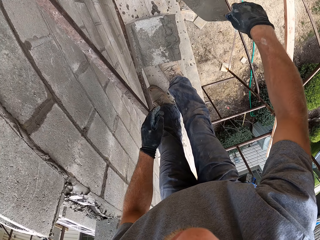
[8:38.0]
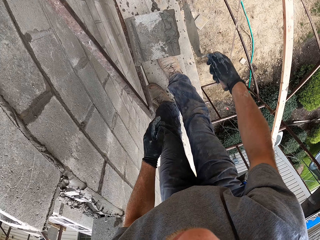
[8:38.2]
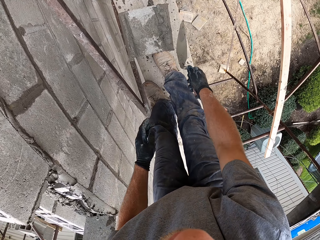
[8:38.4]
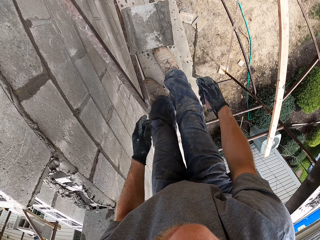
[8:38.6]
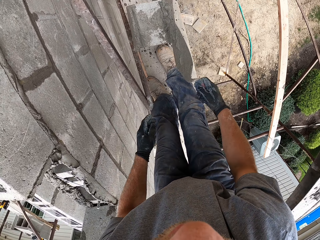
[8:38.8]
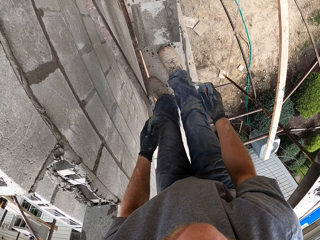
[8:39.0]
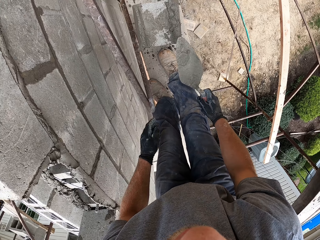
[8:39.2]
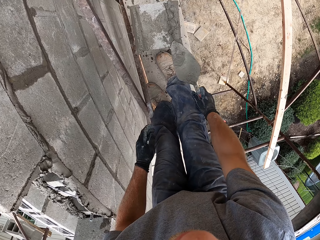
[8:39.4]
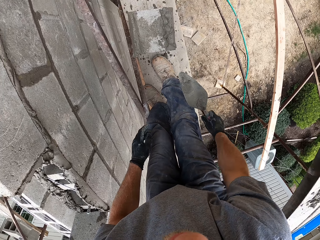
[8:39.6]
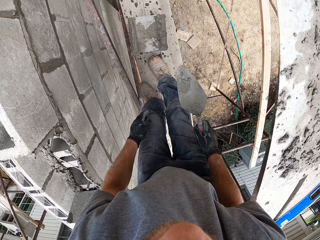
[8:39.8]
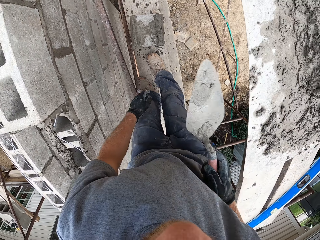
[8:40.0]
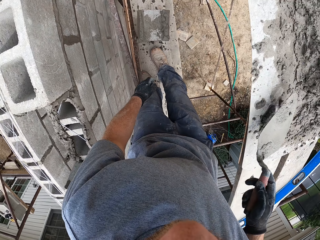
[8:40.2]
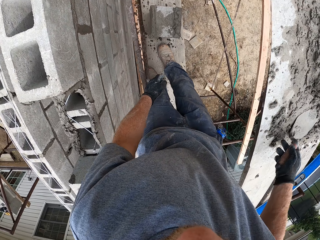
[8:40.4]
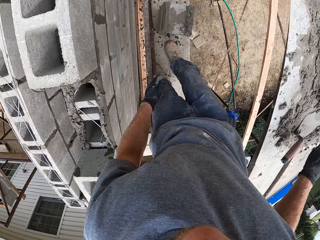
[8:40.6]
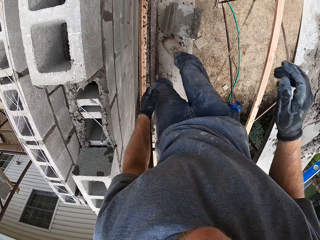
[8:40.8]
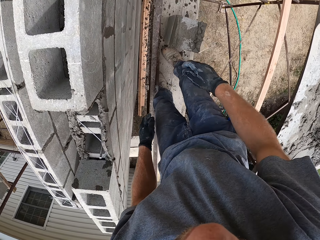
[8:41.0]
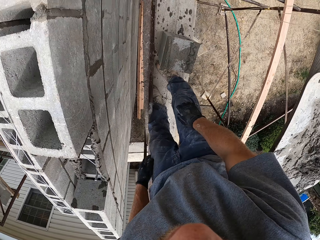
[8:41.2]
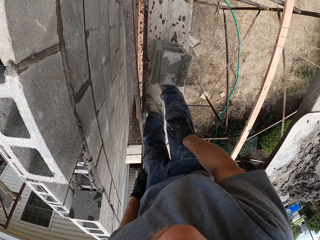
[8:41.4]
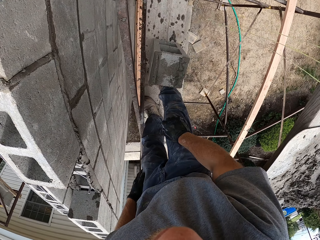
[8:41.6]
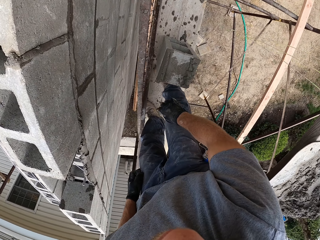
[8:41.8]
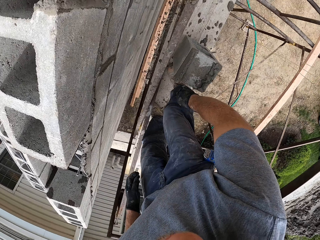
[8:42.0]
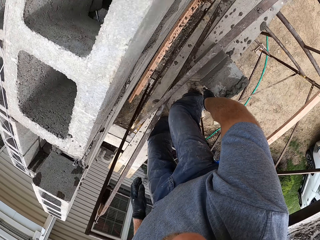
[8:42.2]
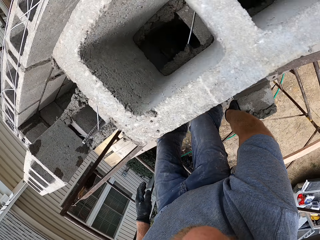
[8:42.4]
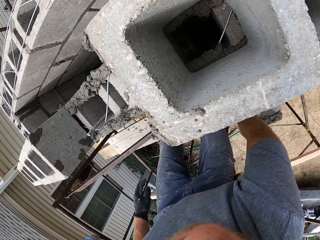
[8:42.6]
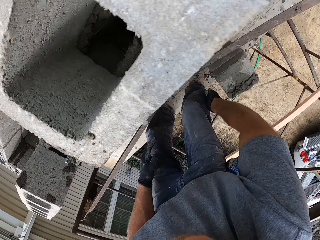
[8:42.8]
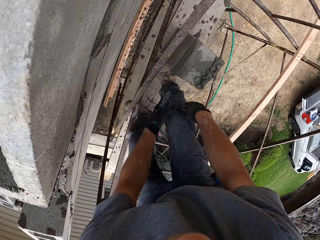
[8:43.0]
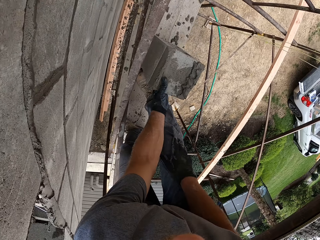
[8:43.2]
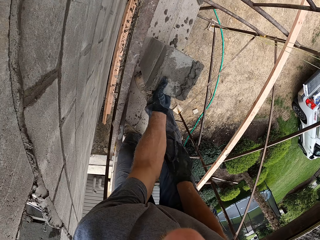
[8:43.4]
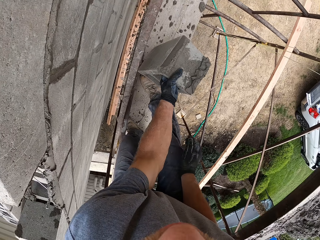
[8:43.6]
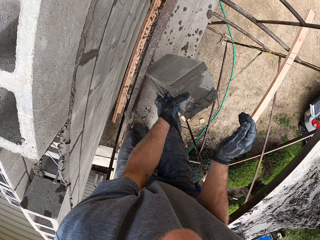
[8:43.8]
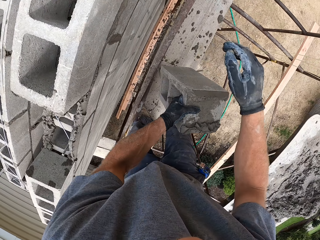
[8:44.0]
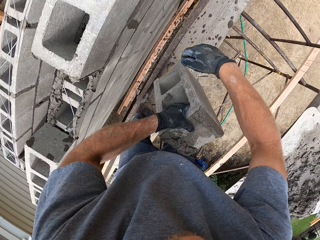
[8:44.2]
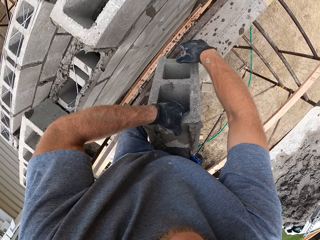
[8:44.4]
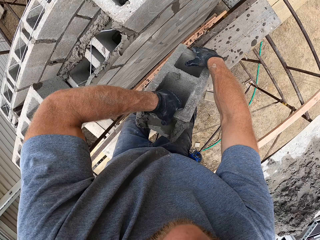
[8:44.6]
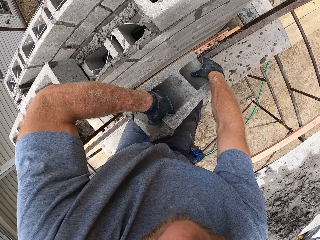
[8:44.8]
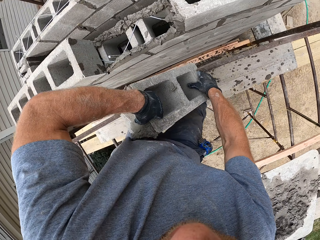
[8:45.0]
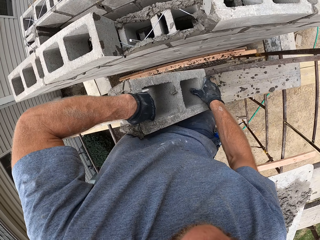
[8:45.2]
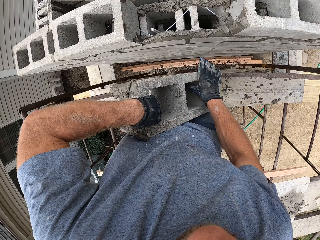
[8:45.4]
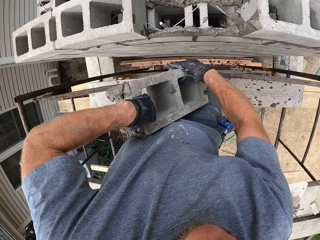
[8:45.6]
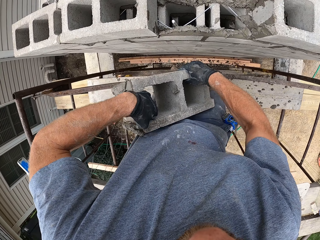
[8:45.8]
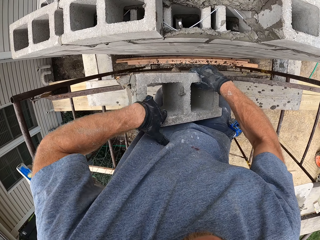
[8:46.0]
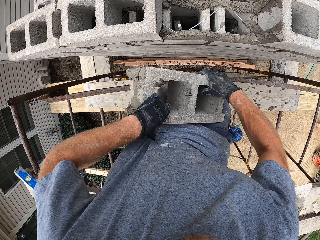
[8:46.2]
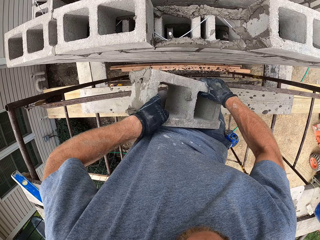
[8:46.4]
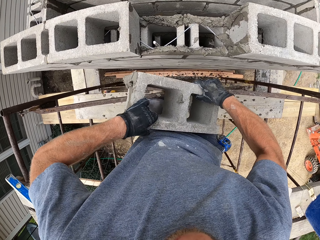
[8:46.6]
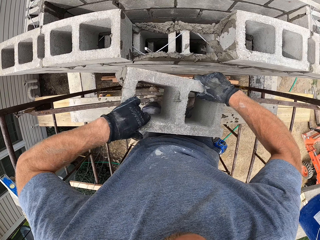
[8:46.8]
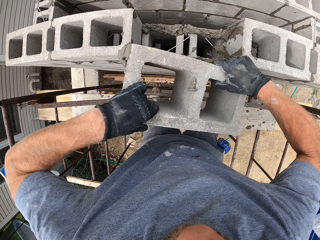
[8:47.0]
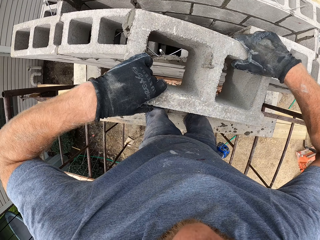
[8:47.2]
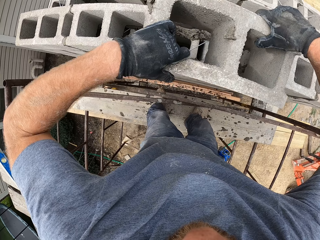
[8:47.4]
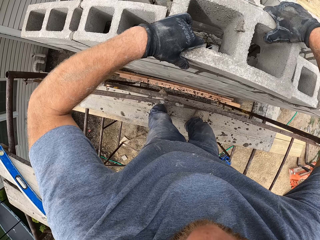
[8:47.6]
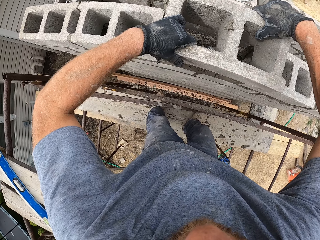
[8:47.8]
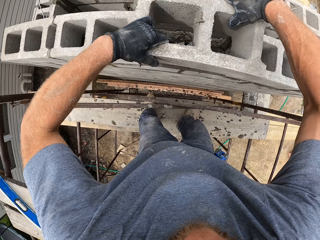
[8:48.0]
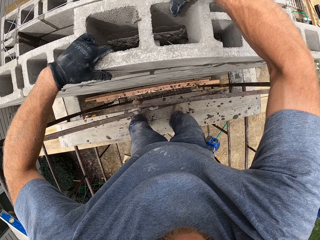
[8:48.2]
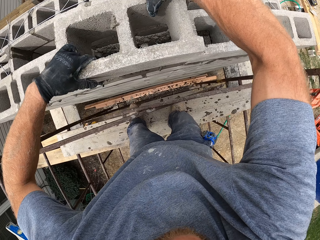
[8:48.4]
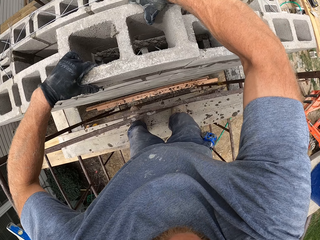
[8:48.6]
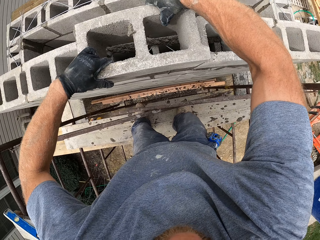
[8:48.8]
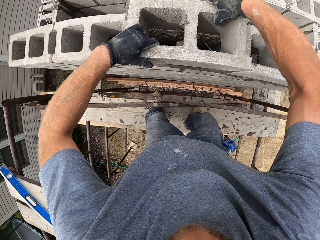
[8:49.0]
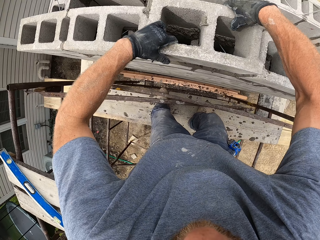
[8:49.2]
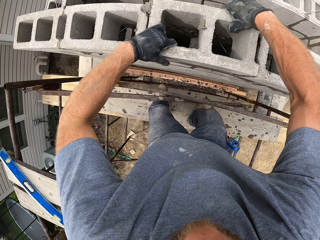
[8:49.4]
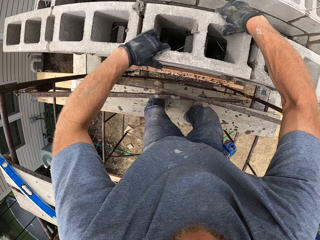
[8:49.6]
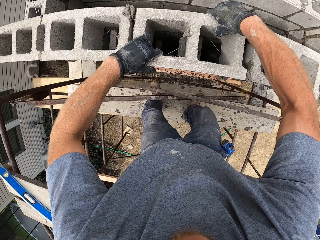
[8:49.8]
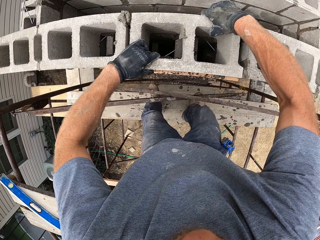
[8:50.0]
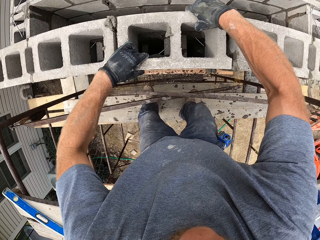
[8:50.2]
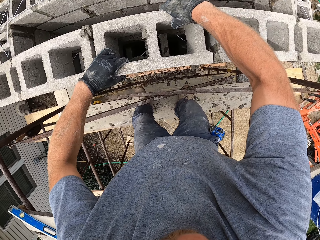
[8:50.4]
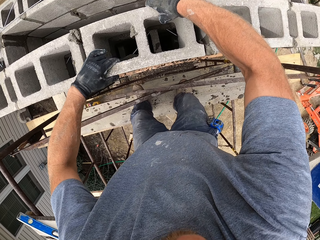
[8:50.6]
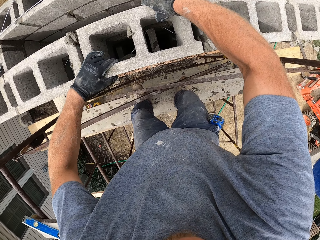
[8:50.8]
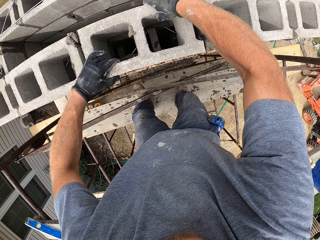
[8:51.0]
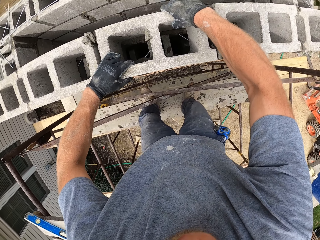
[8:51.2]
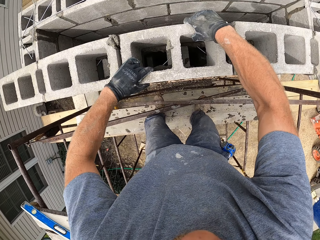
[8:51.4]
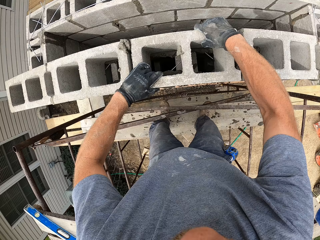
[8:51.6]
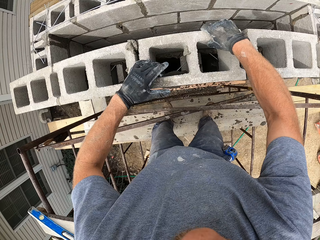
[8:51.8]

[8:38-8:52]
The camera wearer places the trowel on the flat surface with mortar. They pick up the block on the standing platform. They place the block on the block wall.

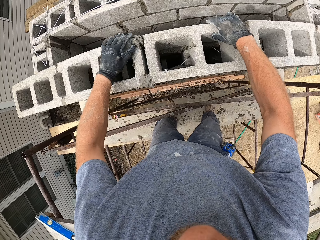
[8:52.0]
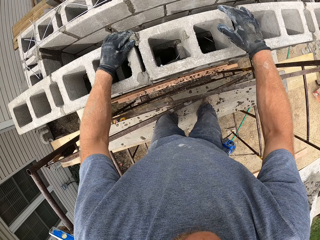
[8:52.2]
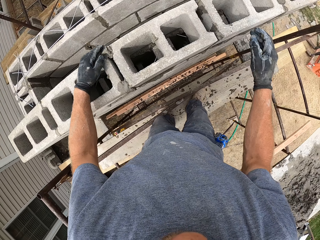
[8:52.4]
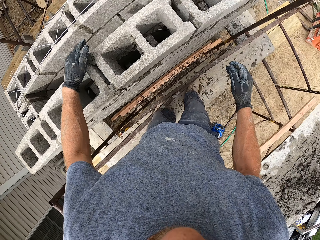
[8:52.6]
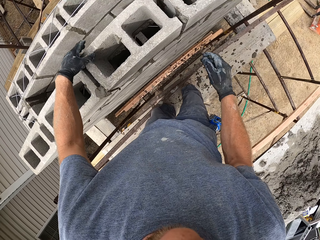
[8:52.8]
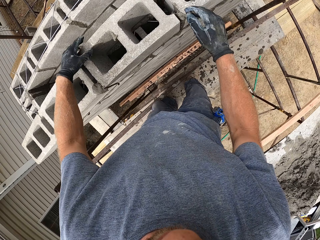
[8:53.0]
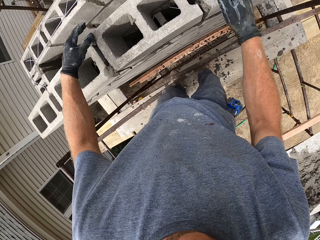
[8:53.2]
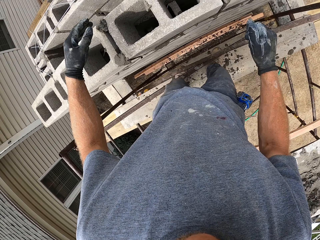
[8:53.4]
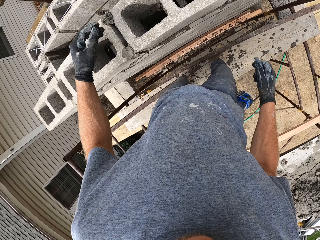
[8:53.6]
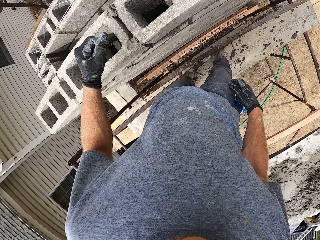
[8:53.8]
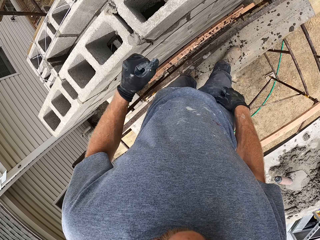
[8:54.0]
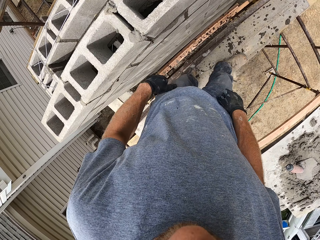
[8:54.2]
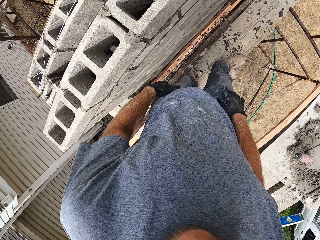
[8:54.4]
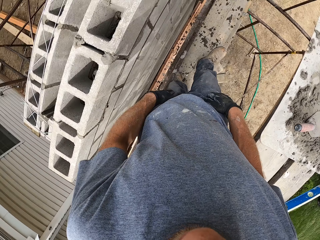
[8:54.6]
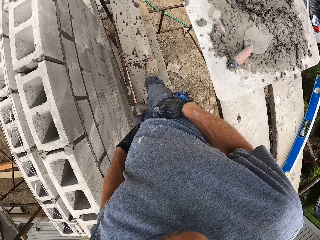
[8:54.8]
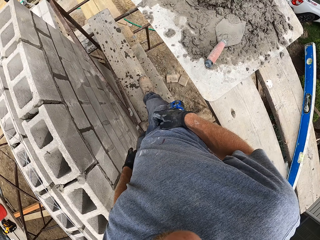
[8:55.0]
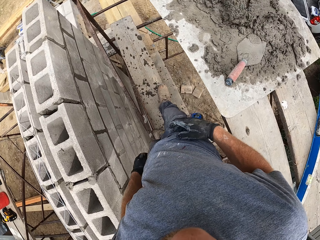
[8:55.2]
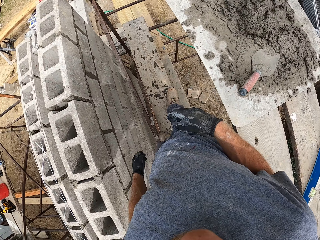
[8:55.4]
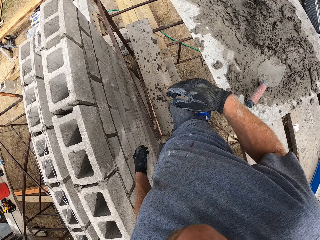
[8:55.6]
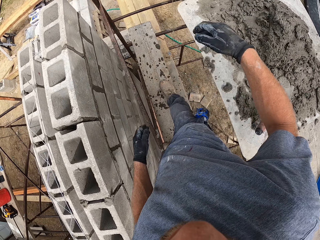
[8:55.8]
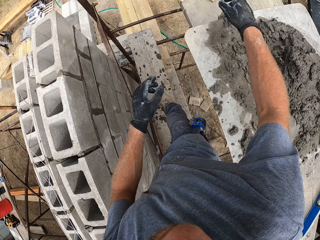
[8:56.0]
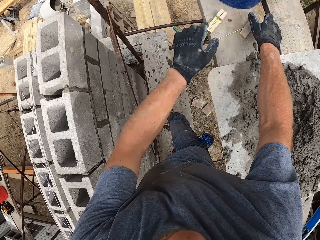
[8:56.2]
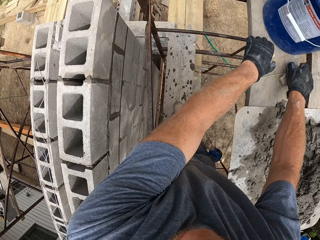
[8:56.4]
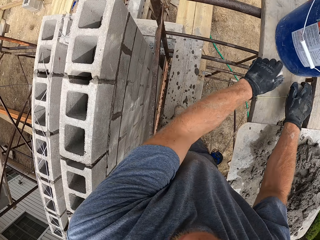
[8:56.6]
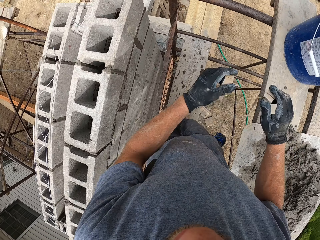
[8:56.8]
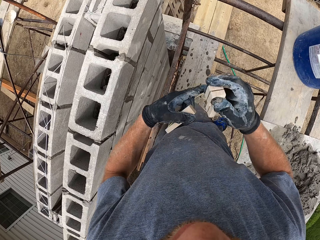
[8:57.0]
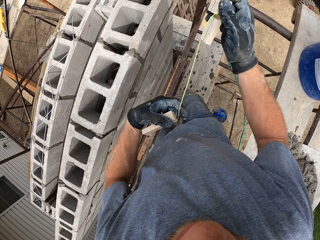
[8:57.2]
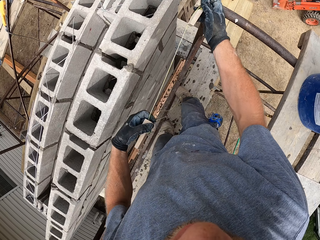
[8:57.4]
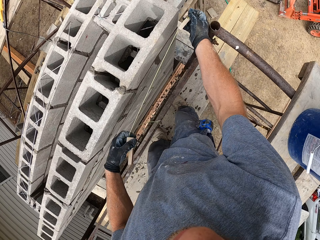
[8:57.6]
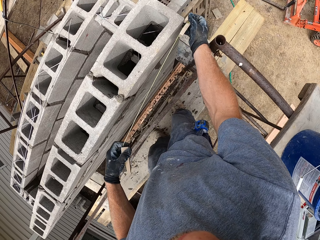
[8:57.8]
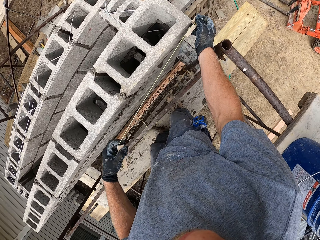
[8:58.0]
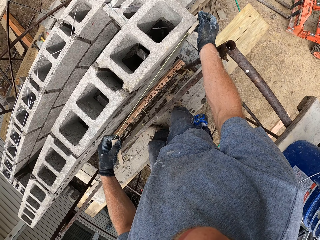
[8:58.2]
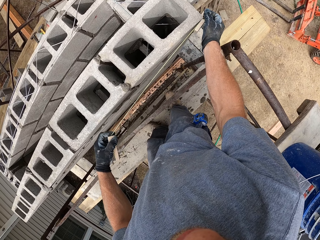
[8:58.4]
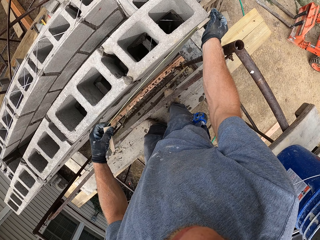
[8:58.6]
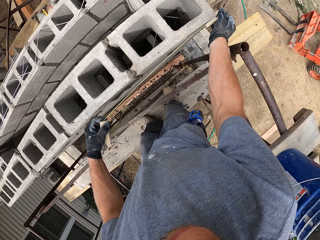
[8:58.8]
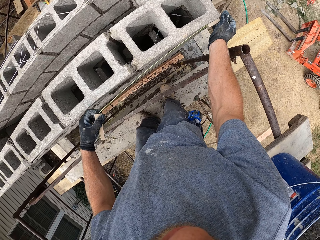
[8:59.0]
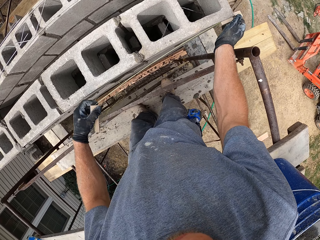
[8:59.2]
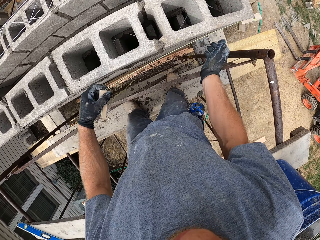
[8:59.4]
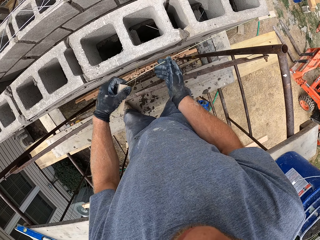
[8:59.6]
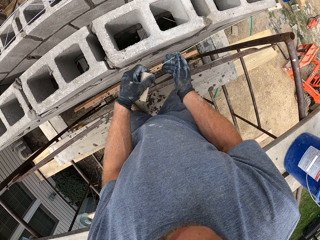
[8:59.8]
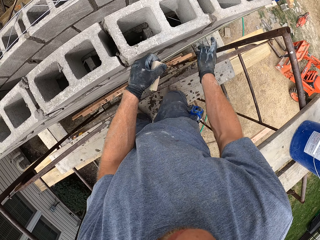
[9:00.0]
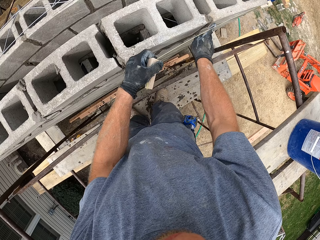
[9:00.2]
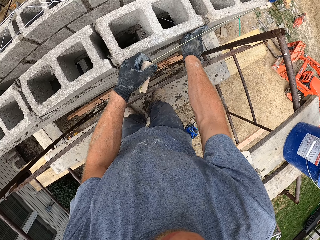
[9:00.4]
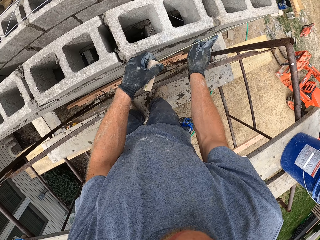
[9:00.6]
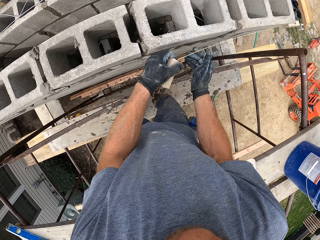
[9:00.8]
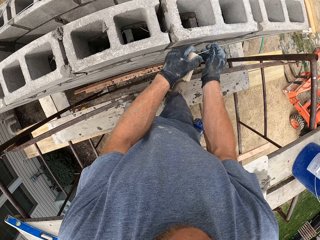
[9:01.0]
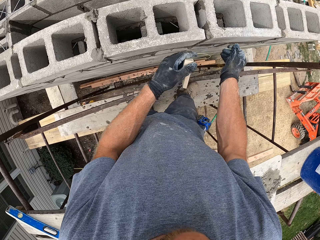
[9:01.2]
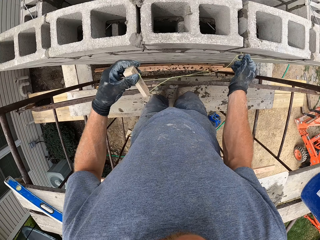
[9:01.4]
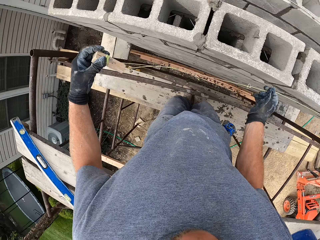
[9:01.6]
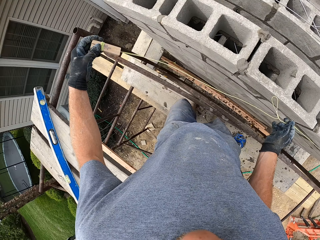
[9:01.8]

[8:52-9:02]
The camera wearer touches his pockets. He picks up a brick line or two pieces of wood tied with ropes on the plank. He places one end of the brick line on one edge of the block wall.
